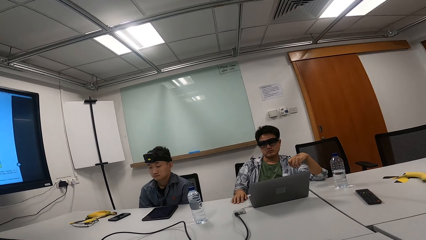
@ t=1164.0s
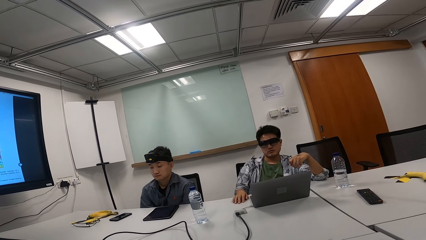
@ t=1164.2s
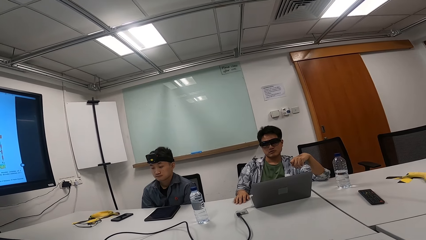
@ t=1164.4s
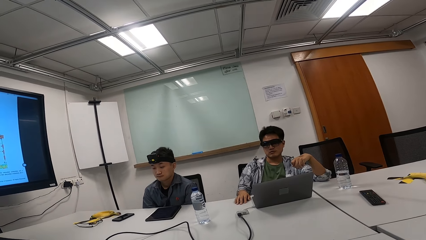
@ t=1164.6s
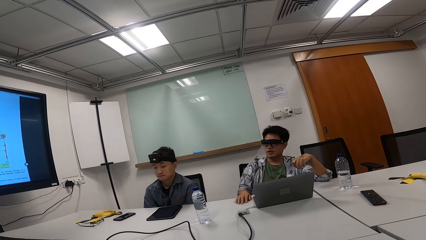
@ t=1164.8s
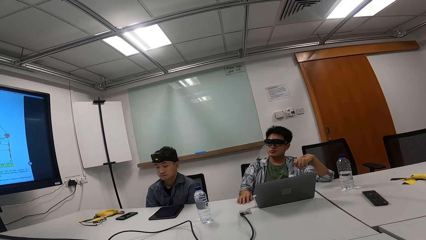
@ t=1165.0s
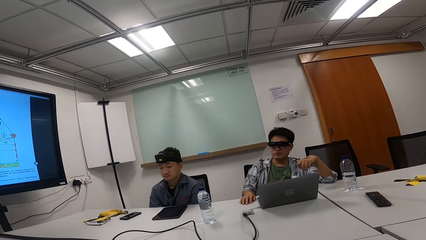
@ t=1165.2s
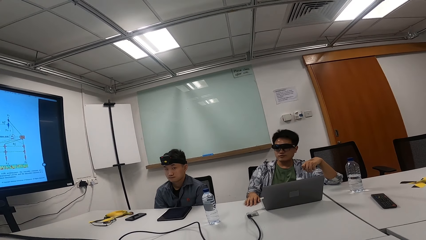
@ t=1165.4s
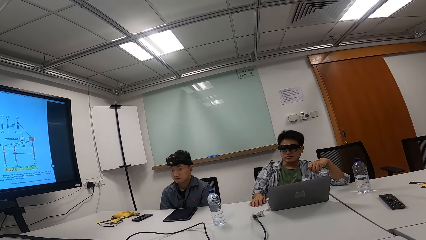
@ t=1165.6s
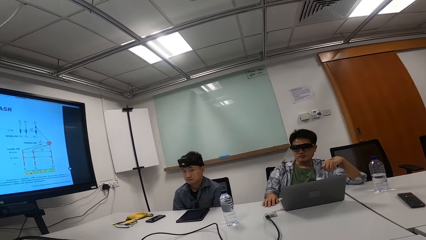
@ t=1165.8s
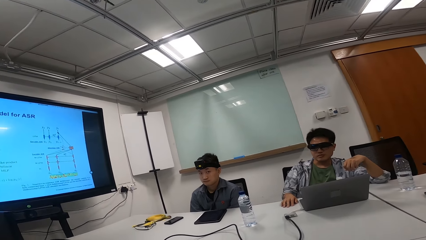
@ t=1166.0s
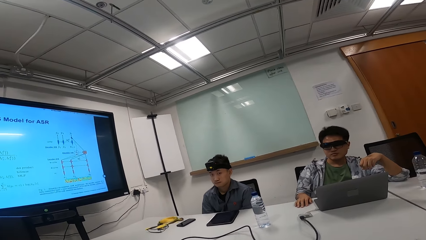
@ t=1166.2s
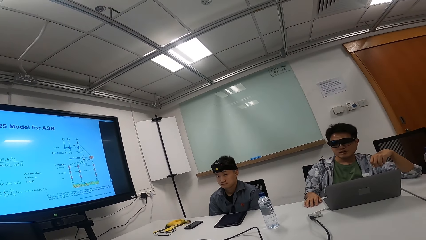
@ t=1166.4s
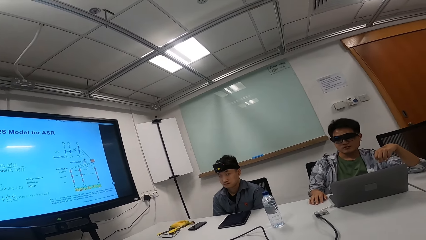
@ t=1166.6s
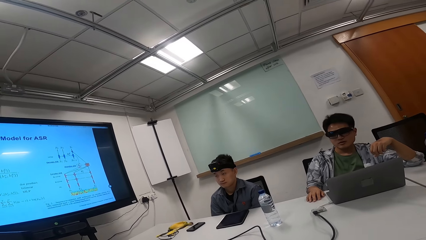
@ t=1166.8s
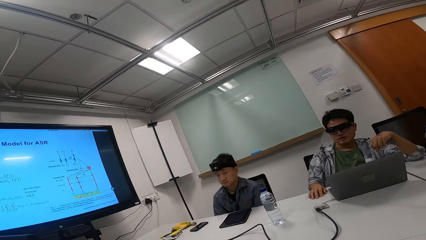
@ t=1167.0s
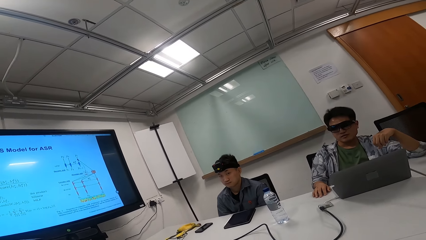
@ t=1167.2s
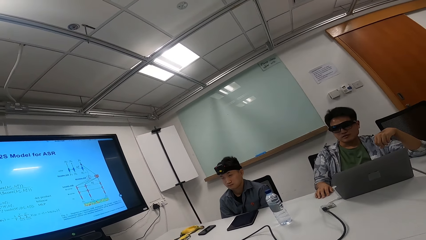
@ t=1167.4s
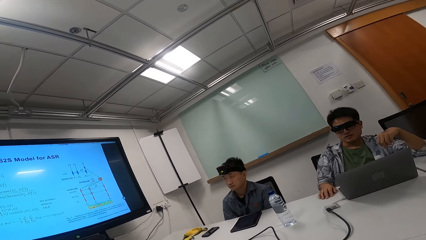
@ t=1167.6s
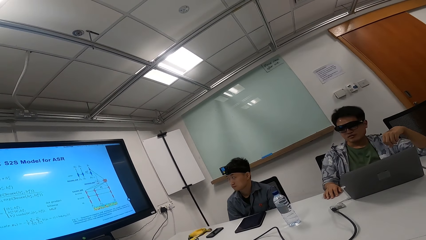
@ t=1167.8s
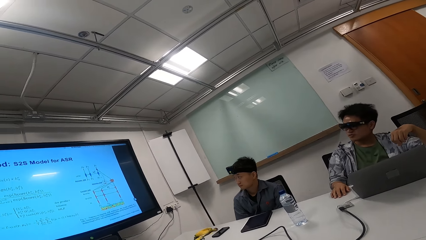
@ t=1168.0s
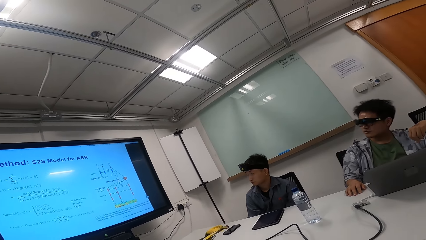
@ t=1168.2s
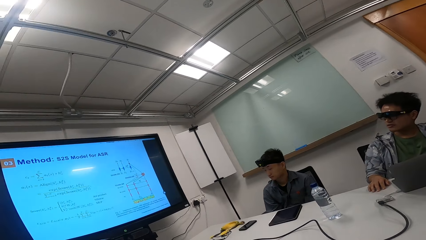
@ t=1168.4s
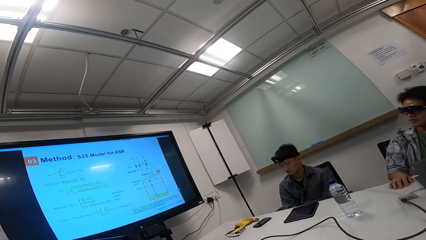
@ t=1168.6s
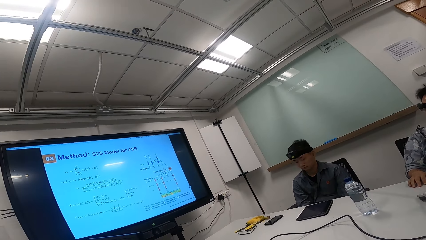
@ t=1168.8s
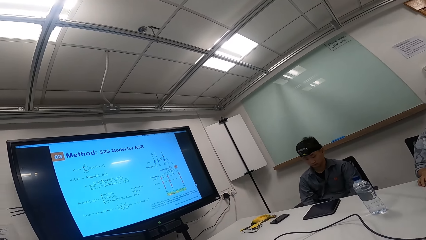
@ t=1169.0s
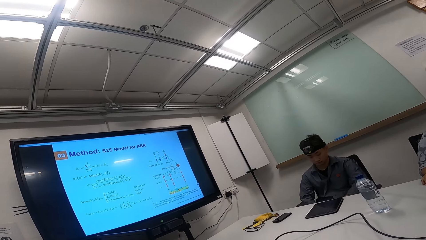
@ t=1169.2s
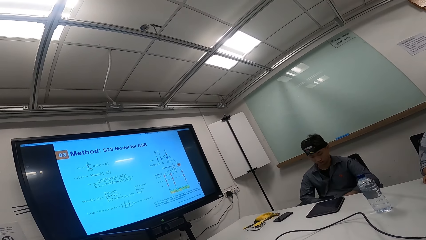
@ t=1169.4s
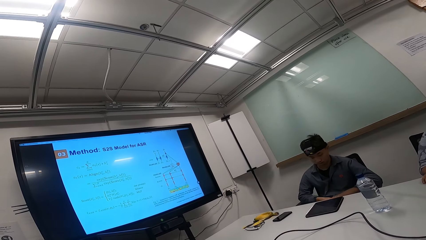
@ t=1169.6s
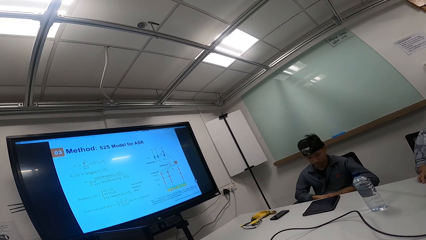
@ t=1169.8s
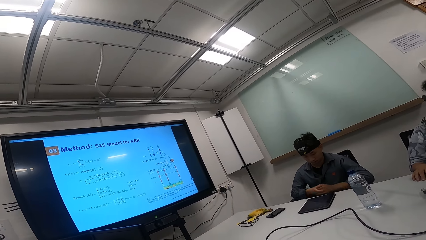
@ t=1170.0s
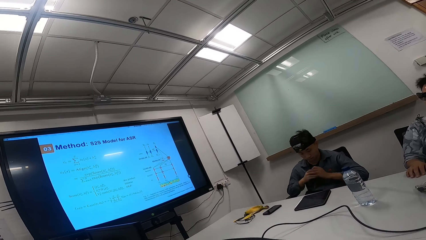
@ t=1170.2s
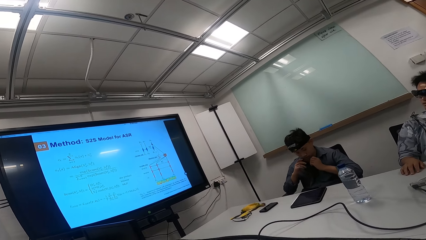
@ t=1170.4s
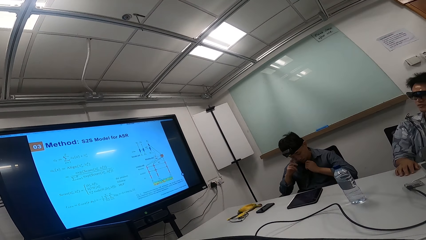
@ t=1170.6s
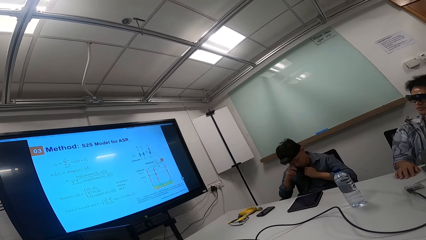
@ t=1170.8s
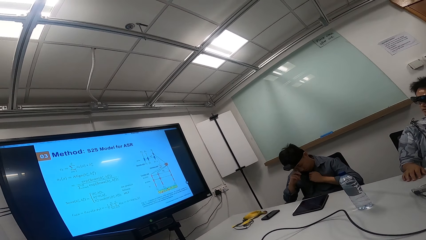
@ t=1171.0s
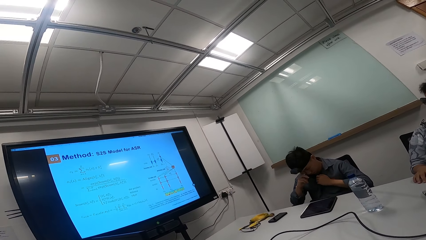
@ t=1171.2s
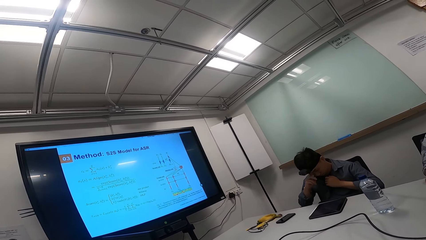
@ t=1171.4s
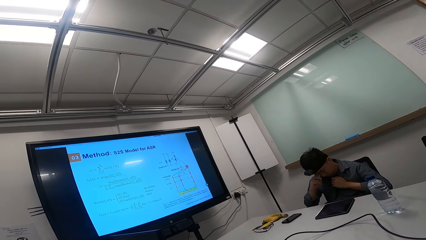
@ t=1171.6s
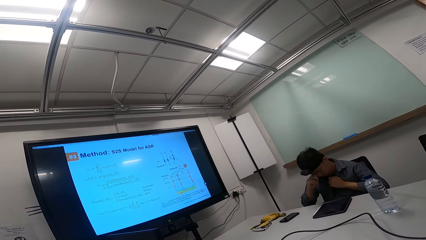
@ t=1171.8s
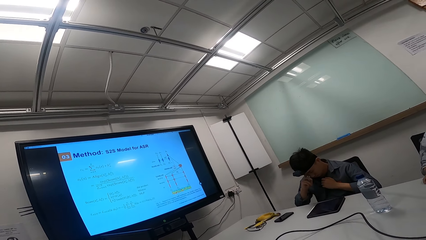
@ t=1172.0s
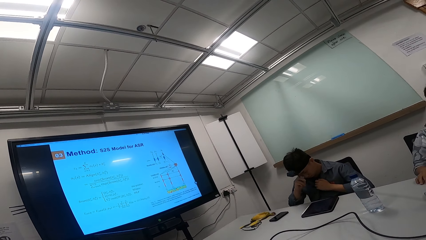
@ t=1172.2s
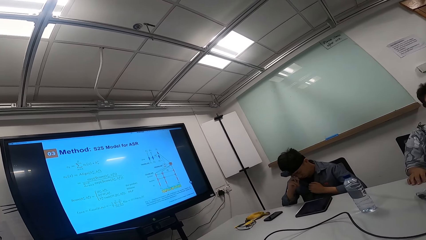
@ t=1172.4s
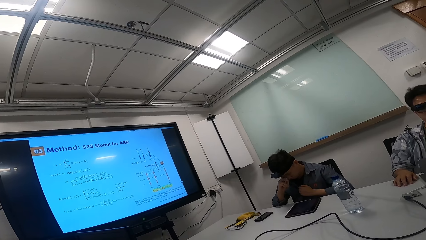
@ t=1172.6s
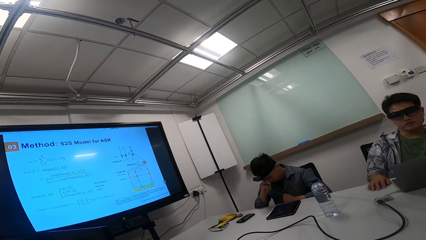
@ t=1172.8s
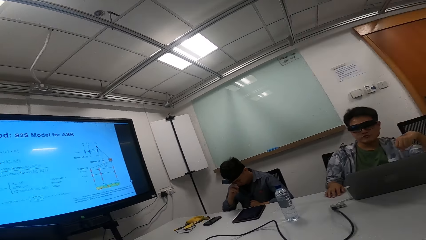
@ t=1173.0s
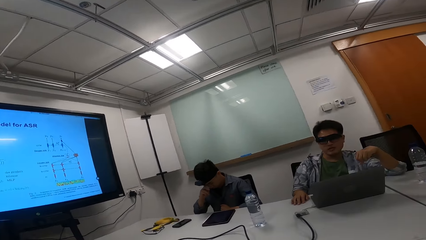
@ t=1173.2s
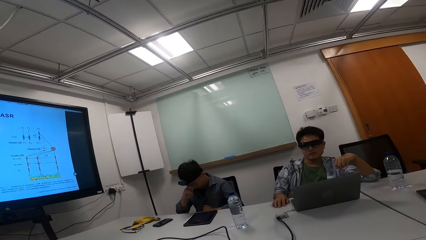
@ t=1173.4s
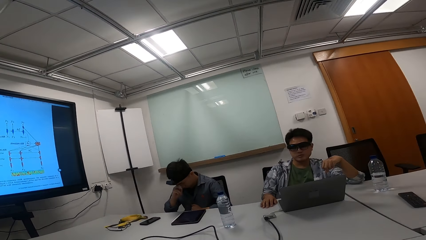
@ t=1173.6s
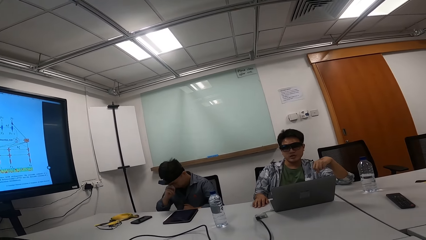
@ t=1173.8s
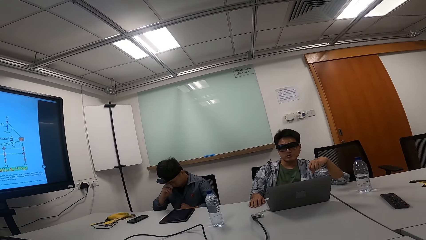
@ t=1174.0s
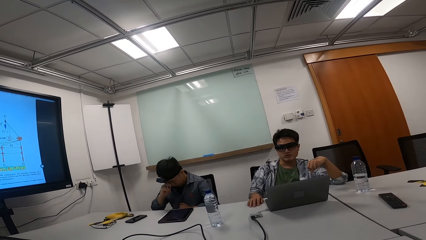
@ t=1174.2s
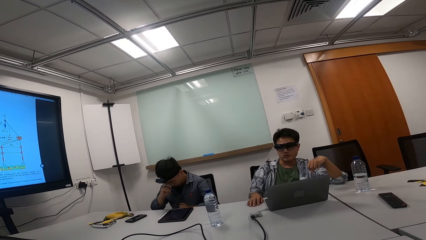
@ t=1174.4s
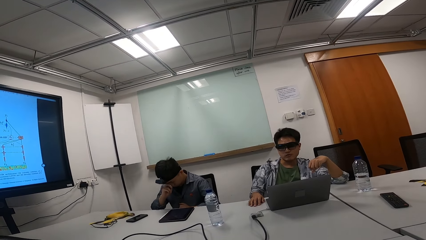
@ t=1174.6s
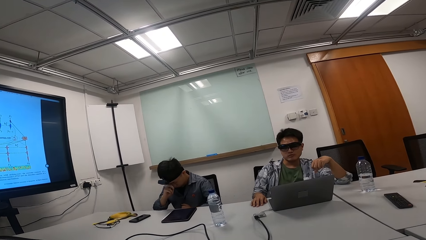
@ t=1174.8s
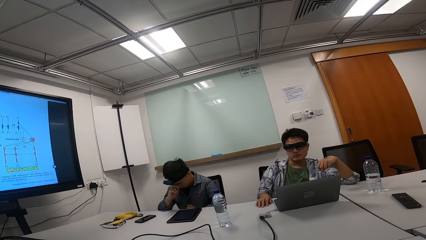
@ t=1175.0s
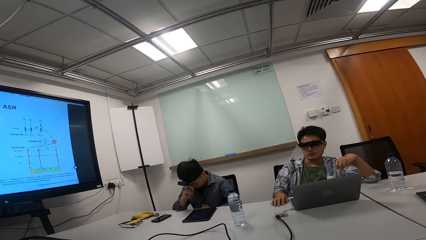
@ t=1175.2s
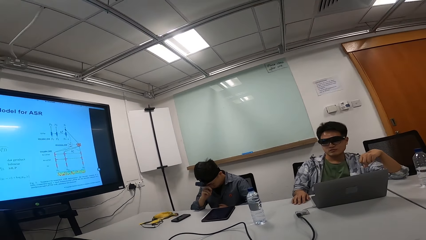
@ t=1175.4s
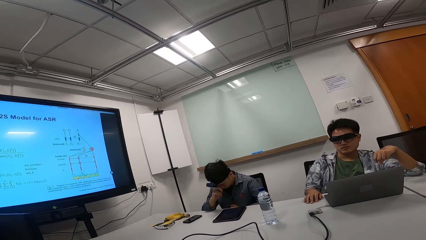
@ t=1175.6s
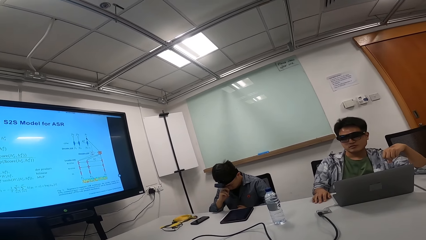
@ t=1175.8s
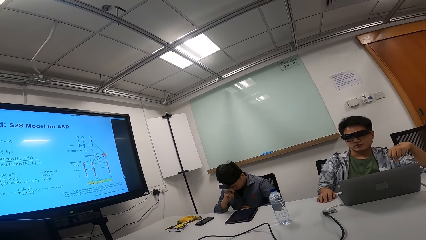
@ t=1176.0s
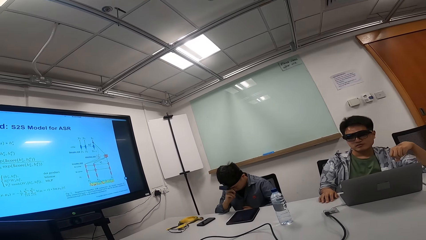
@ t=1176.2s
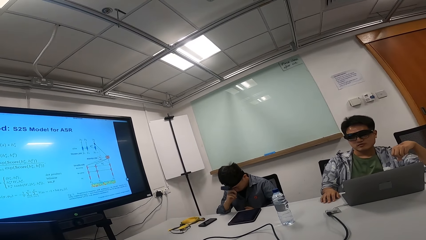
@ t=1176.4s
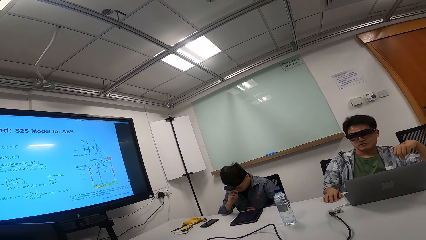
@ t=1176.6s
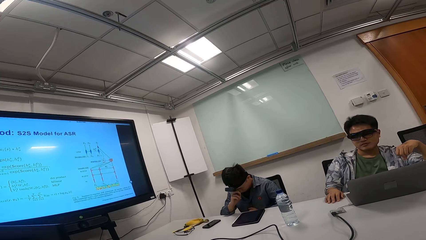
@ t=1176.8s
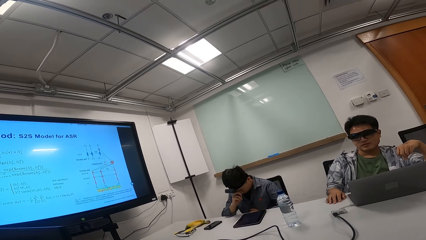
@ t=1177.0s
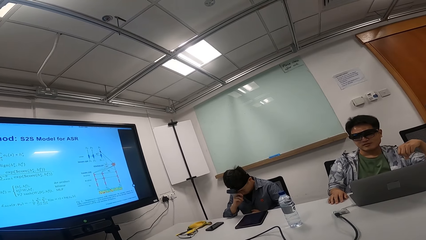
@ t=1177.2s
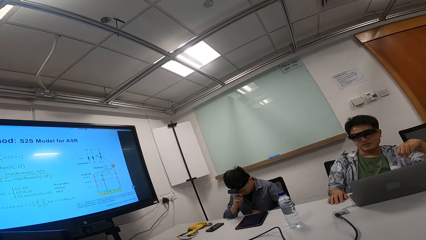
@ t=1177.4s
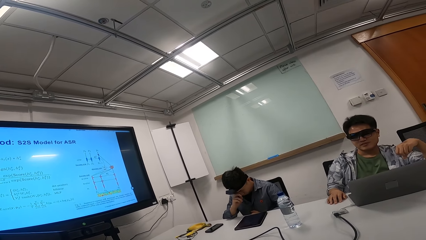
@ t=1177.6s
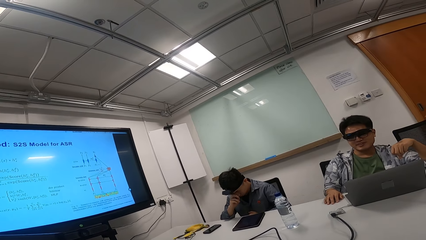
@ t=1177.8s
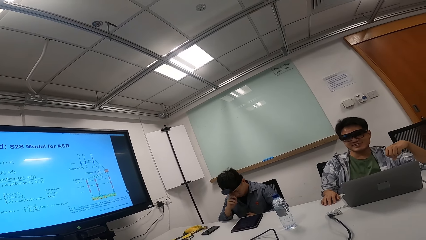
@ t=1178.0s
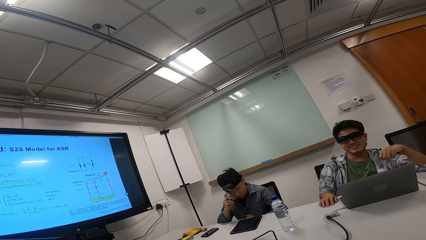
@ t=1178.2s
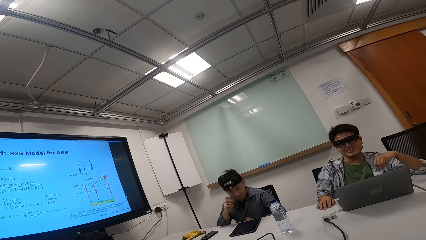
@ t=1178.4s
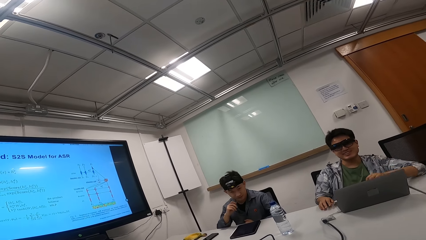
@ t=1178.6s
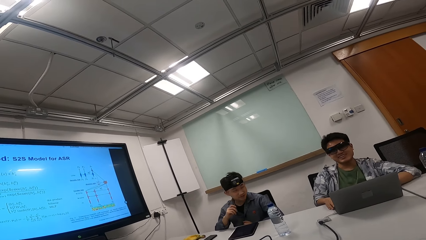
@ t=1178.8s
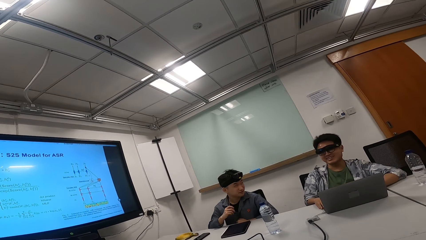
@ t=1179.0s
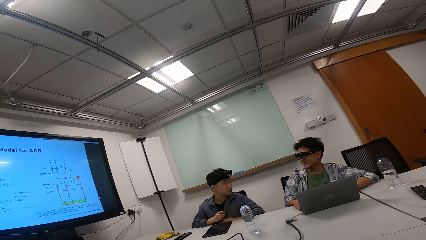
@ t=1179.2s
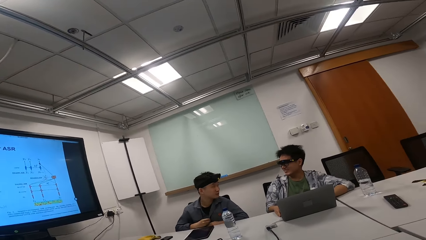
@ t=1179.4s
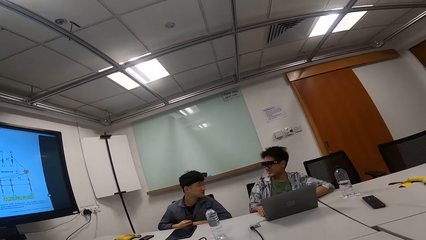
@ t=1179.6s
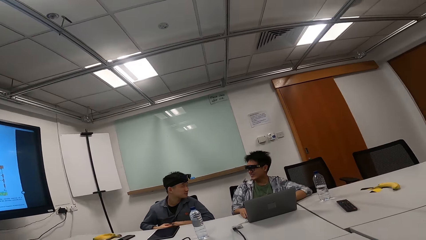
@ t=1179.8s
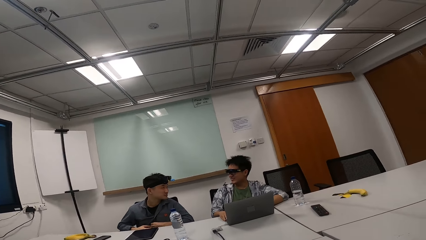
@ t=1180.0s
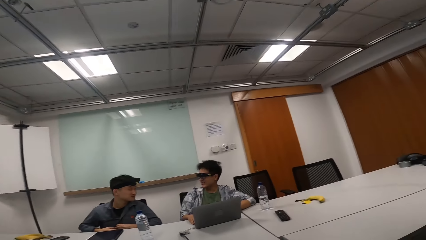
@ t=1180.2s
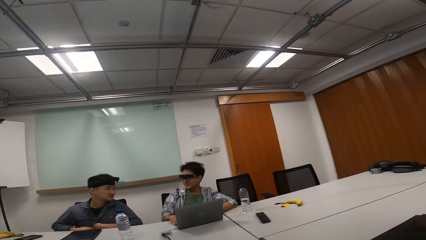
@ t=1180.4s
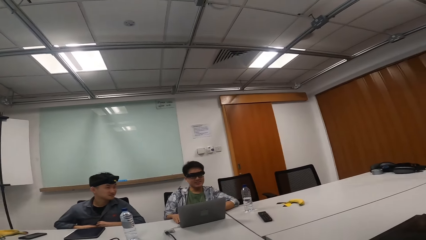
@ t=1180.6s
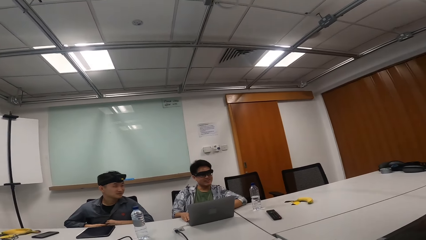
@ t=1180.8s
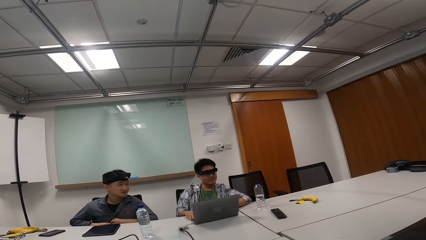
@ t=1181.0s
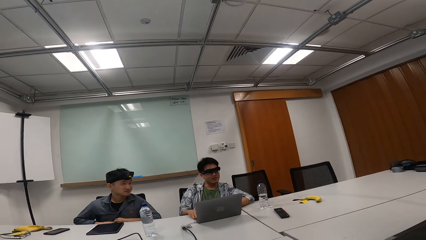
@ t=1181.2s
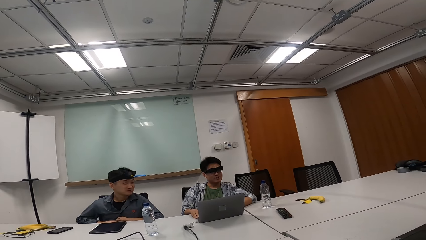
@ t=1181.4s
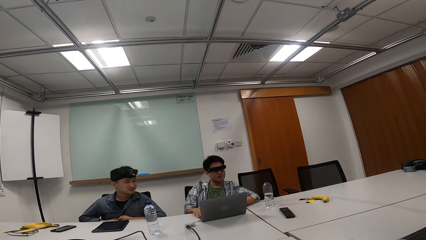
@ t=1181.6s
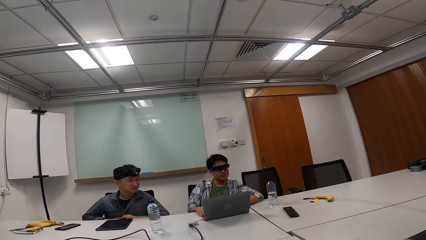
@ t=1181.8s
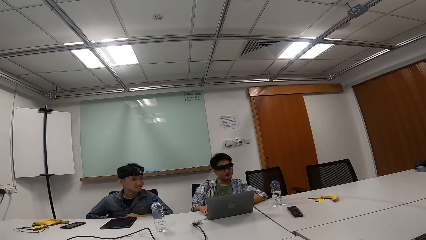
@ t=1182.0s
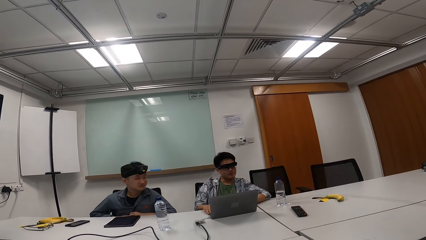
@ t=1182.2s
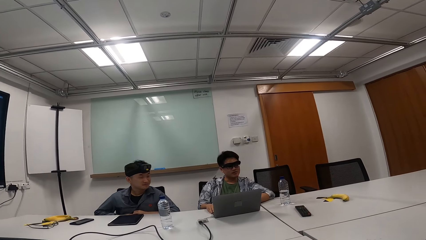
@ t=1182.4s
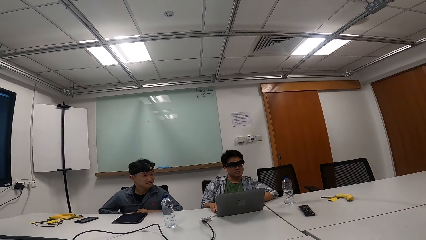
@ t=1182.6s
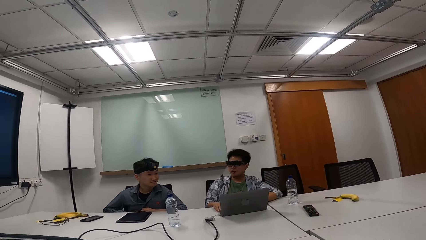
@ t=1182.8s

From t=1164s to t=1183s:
A person nods his head. The person looks at the television. Another person touches the eye, moves both hands to the face, scratches his eye with the left hand and removes his right hand from the eye. The second person talks to the first person.
